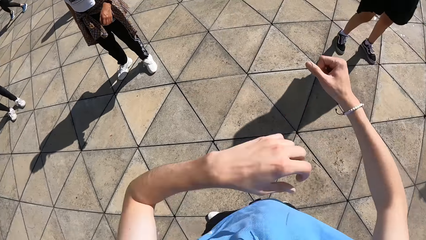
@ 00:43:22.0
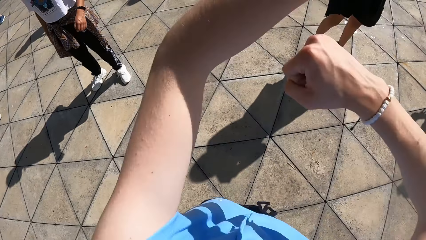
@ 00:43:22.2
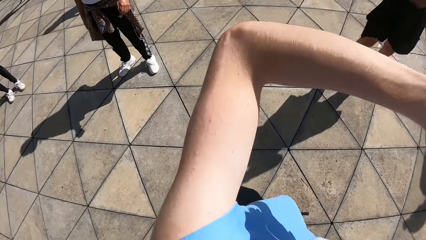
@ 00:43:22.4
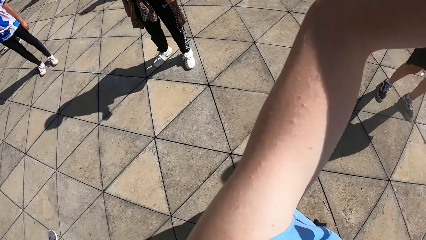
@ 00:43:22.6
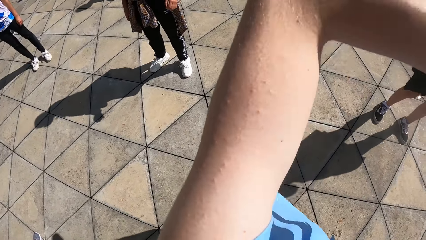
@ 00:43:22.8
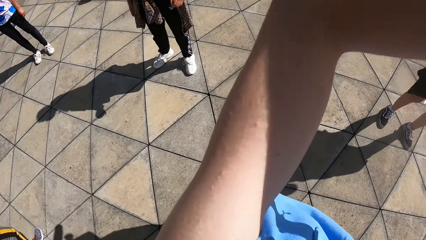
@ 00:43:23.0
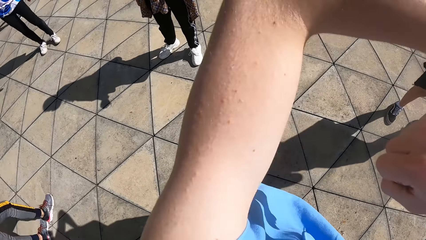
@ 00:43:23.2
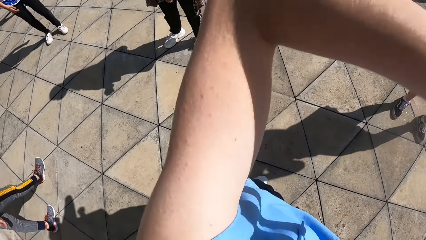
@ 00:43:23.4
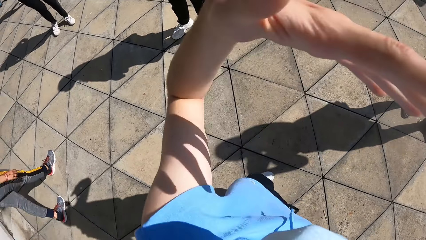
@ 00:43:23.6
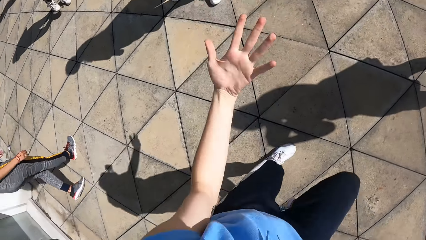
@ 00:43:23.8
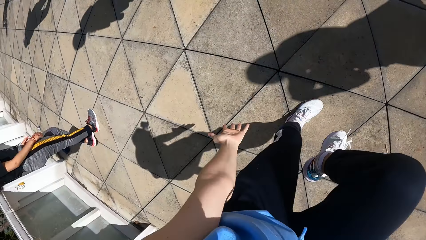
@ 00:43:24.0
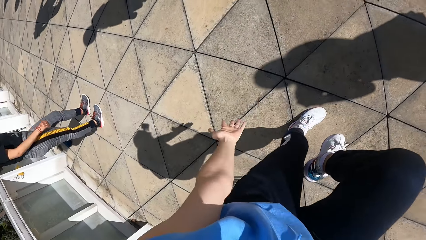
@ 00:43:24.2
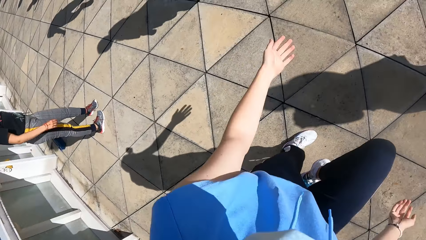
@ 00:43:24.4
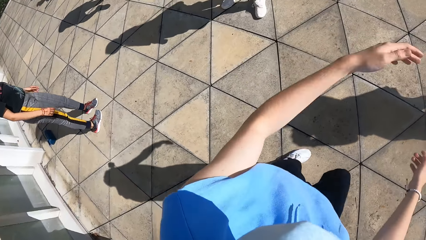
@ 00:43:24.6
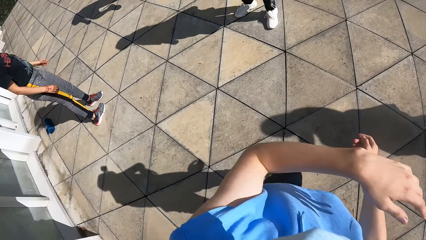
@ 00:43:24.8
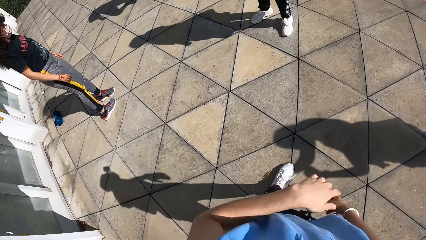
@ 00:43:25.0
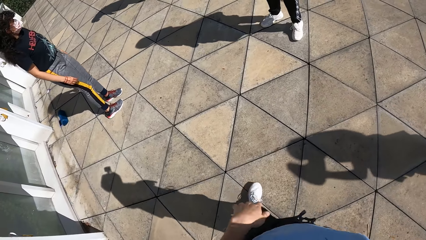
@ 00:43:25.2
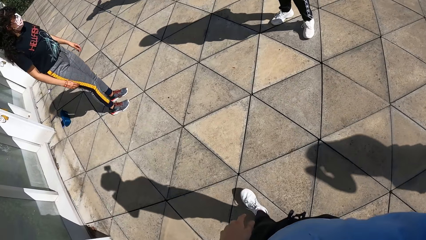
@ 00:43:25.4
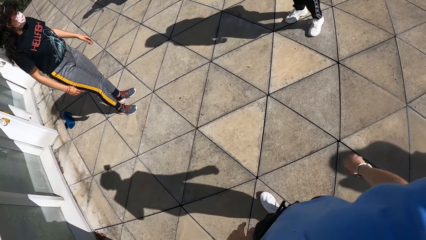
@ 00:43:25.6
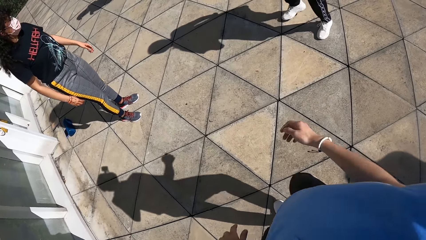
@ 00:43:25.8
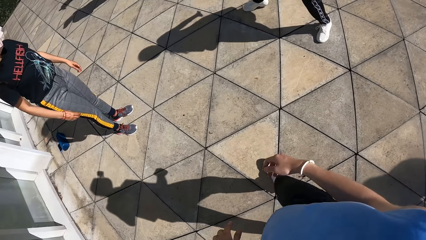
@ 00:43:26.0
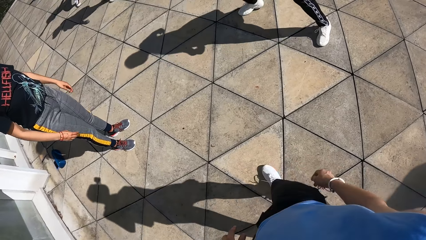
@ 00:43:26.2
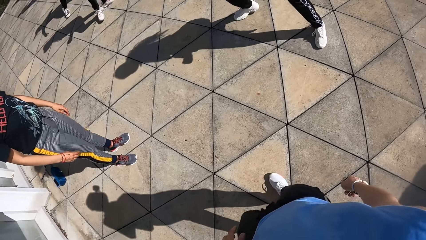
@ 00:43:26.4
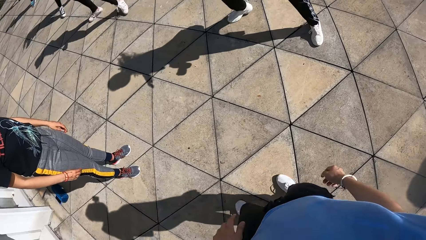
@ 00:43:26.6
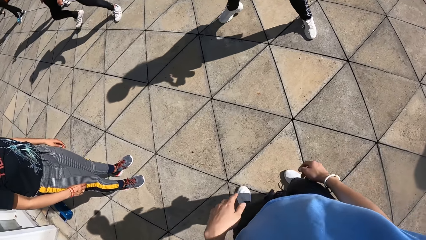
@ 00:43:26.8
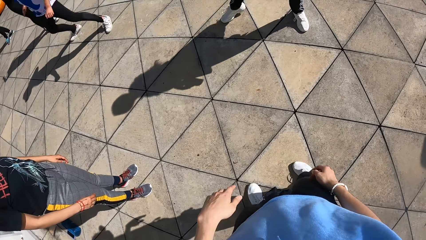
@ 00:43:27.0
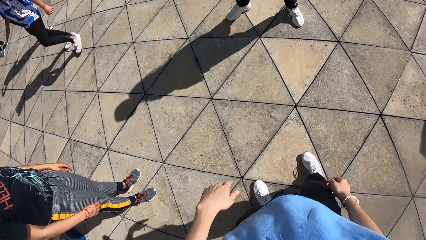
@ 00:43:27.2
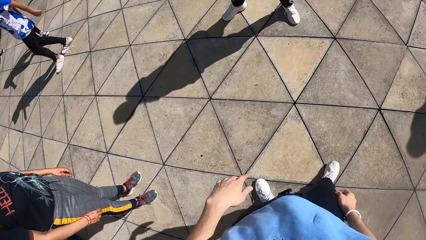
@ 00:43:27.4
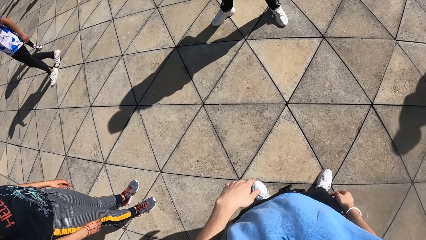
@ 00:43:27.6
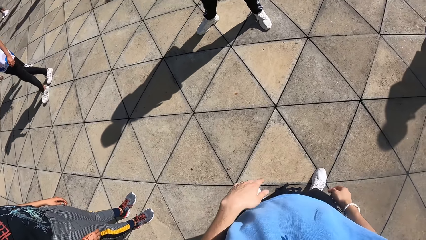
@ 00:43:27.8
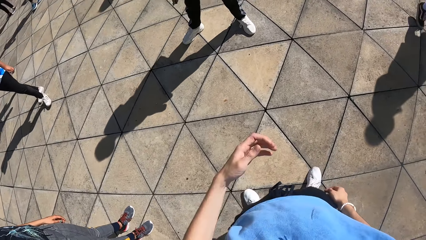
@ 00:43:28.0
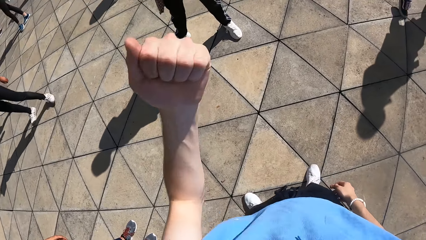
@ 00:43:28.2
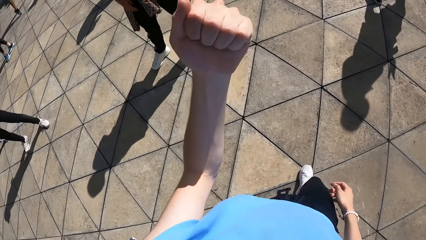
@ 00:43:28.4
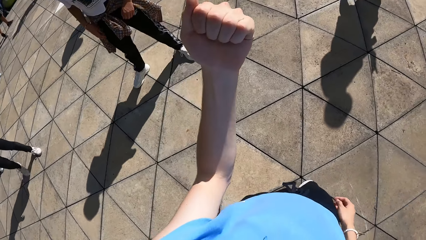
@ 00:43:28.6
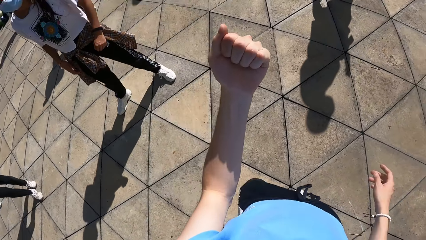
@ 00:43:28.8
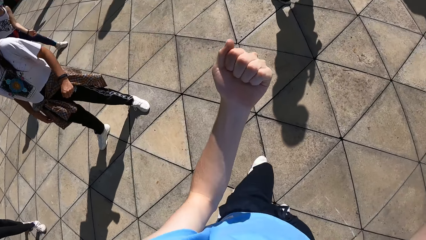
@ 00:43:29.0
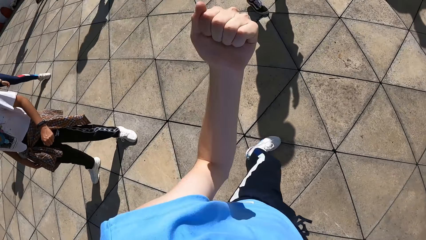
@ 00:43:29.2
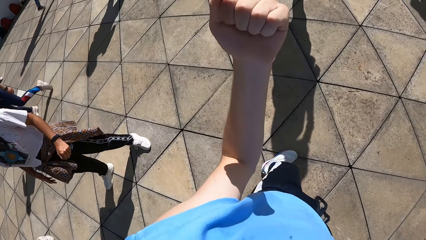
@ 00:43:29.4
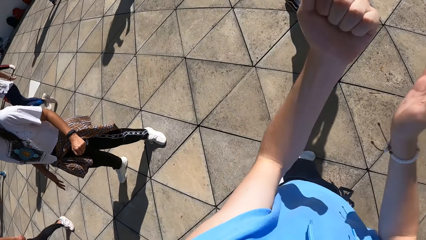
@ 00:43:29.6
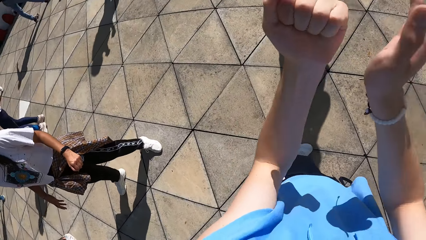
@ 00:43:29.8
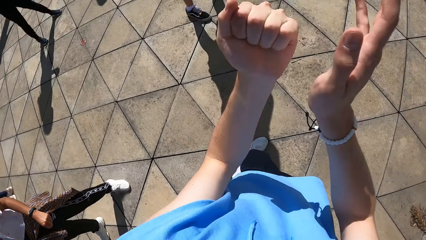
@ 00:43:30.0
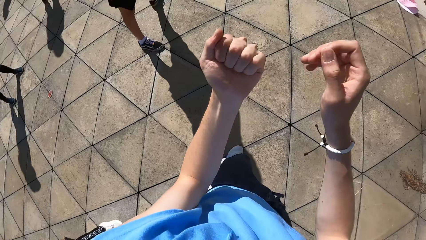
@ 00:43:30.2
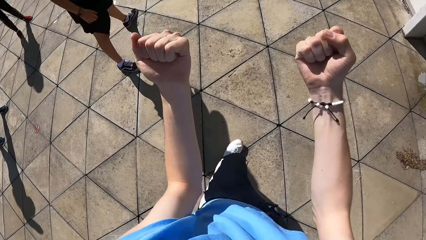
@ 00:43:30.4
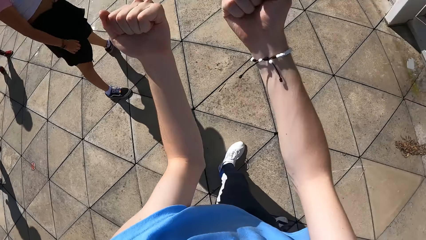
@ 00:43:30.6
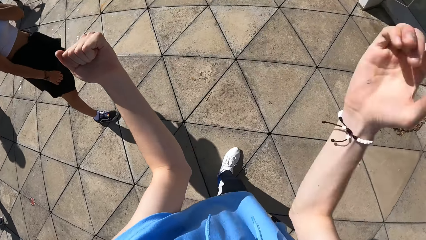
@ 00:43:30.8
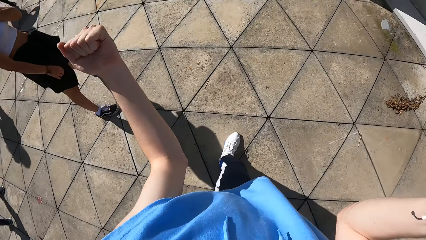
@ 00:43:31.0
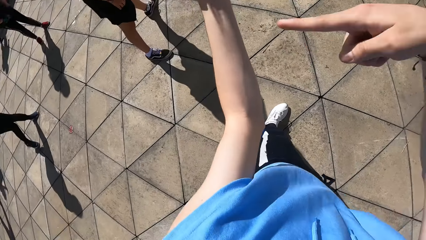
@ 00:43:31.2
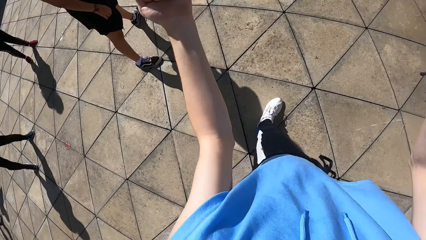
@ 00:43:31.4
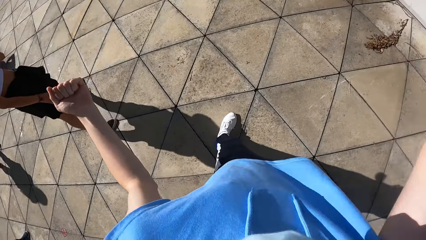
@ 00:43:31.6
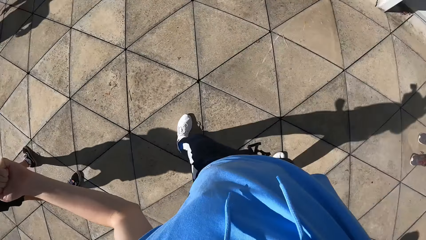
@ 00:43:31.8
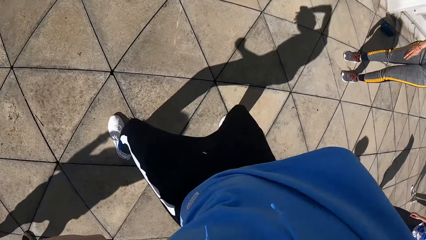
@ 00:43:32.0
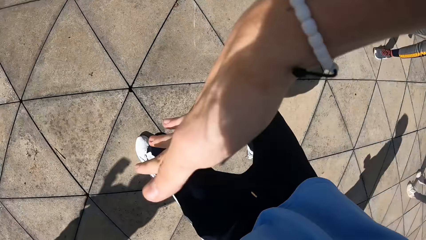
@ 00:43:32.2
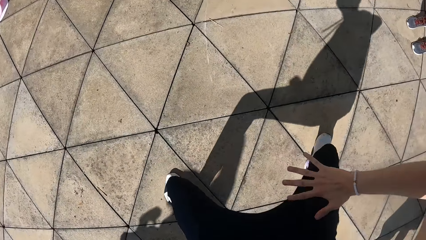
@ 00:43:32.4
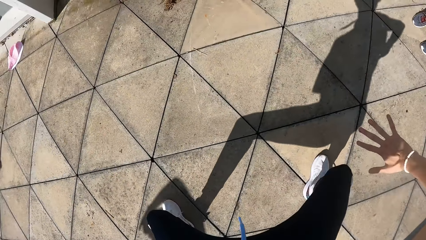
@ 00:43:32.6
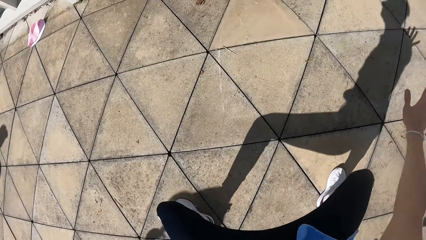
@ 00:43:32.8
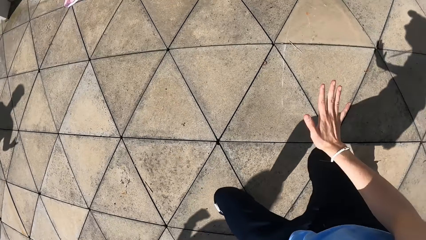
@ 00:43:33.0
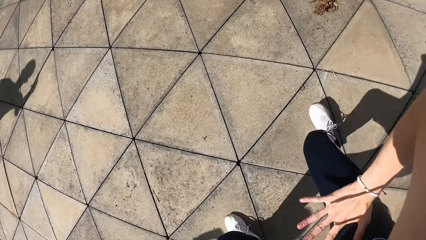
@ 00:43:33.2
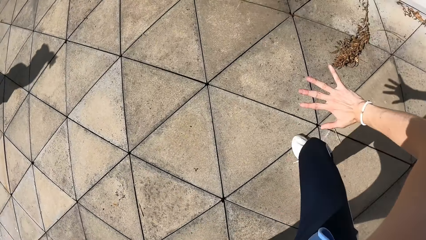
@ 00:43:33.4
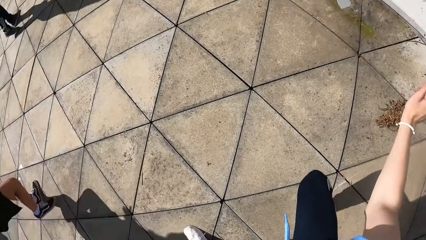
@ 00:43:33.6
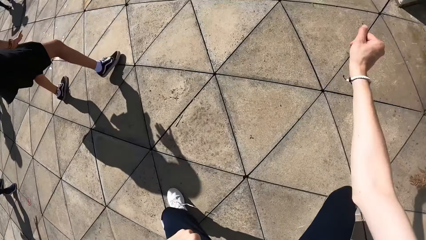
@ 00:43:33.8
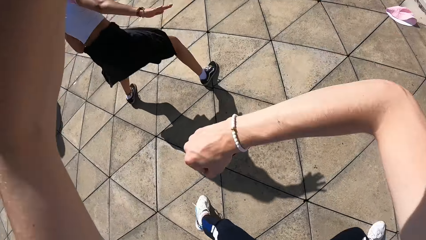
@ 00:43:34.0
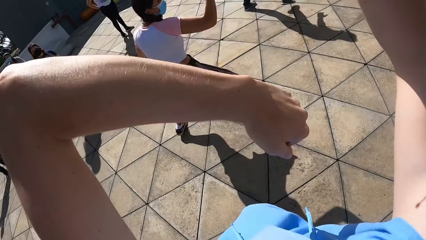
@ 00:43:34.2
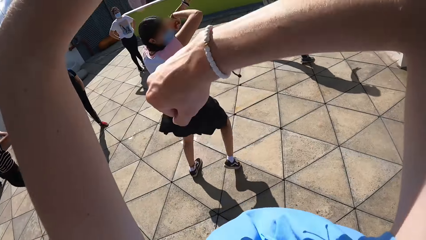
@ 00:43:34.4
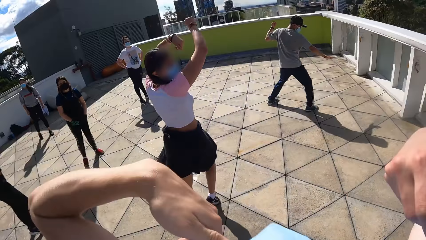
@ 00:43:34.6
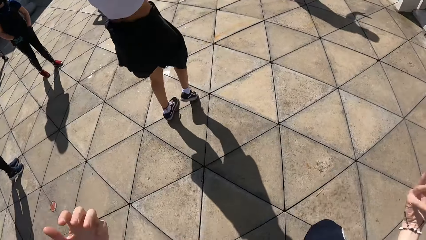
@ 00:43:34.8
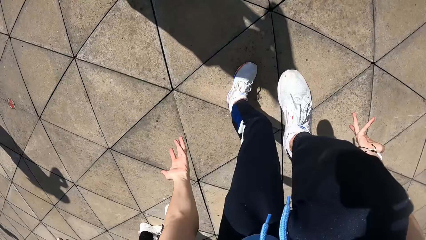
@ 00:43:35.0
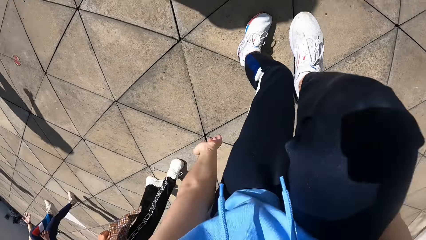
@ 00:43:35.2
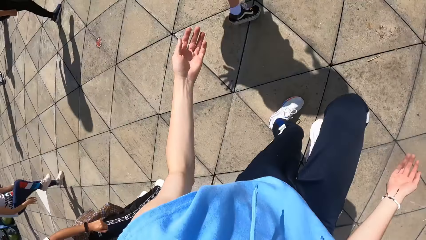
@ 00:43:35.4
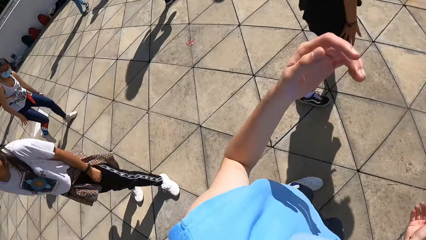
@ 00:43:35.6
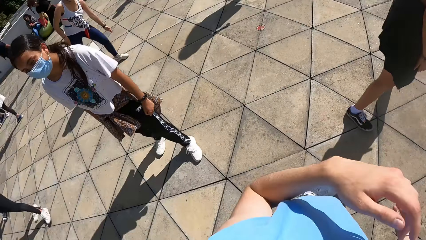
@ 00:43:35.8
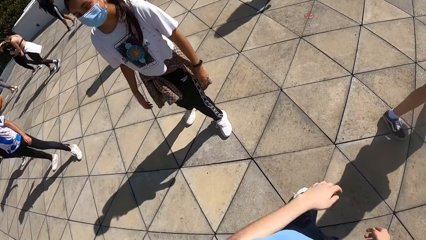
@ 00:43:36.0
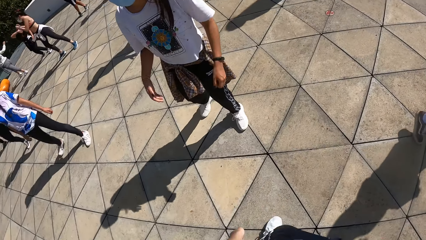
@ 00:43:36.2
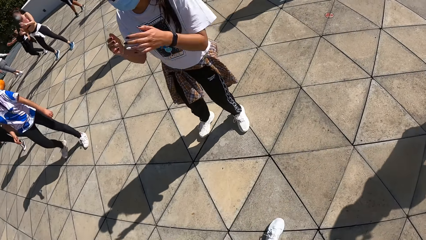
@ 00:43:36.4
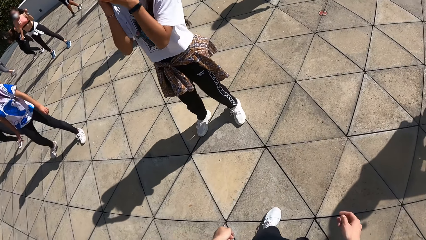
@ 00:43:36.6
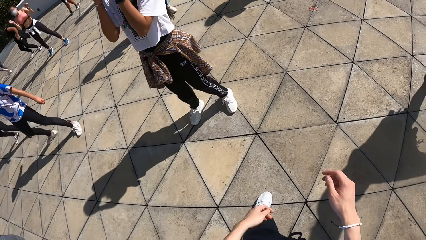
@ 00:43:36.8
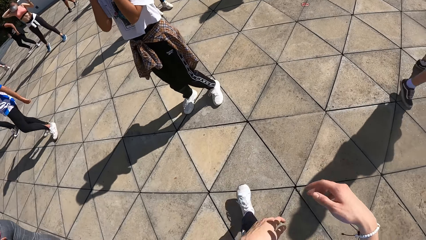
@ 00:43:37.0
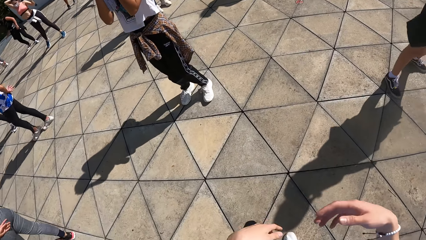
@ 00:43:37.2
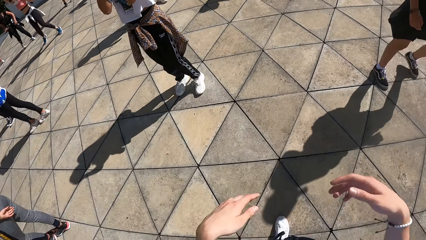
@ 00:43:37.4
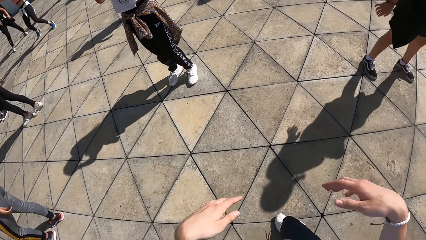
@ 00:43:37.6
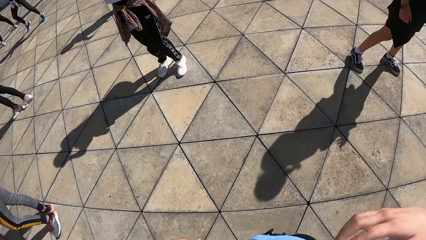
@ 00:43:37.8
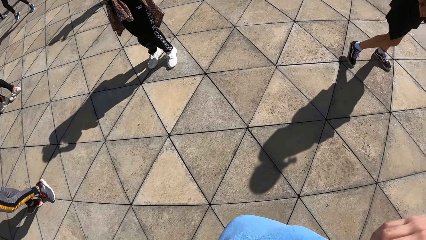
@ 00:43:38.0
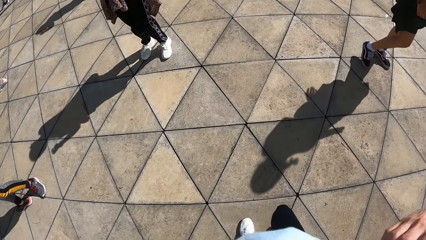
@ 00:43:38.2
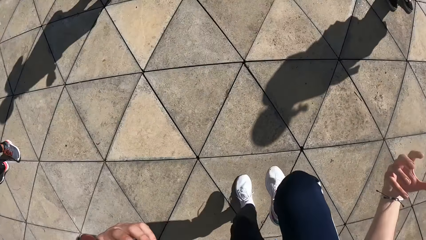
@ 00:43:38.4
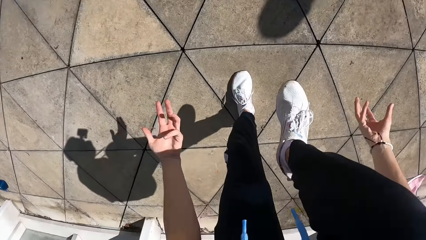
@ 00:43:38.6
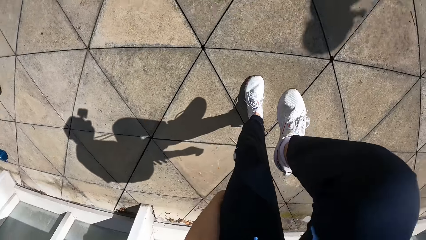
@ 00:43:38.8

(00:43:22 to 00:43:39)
The camera wearer rotates both hands. He walks around. A woman spaces out her right leg on the floor. The camera wearer moves hands. He raises his left hand. He taps his left hand with his right hand. He moves his right hand over his head. He does exercise. He places his right hand on his right lap. He rotates both hands. Another woman rotates both hands. The camera wearer raises his right leg from the floor. He turns towards the first woman. The first woman touches her nose mask with both hands.
